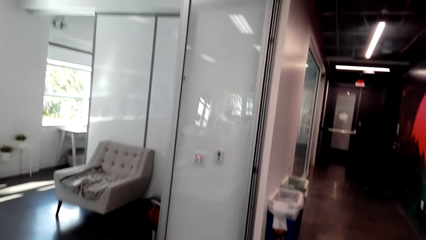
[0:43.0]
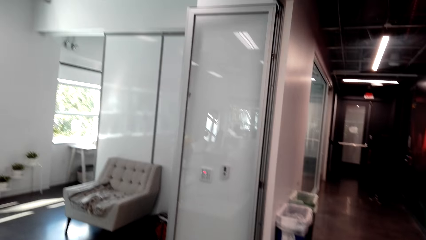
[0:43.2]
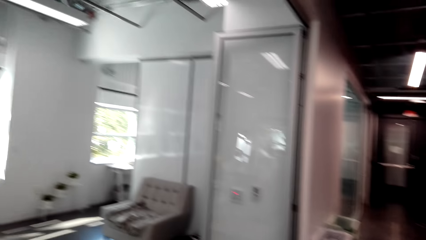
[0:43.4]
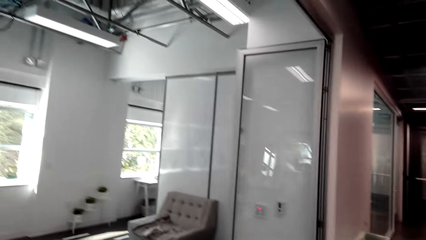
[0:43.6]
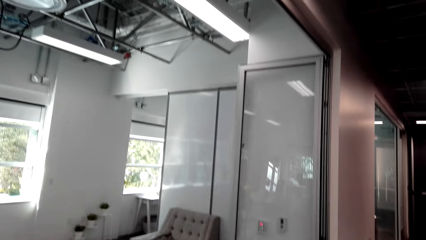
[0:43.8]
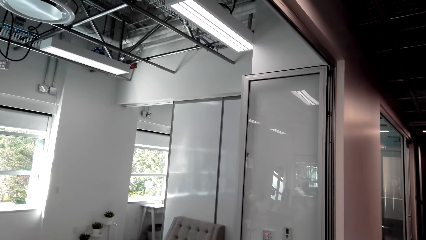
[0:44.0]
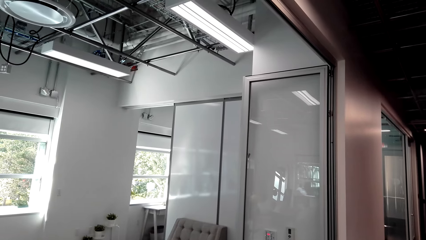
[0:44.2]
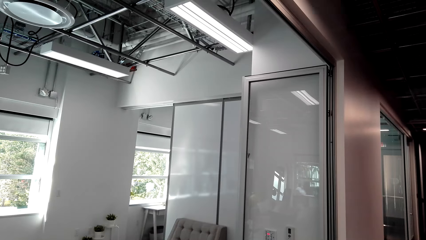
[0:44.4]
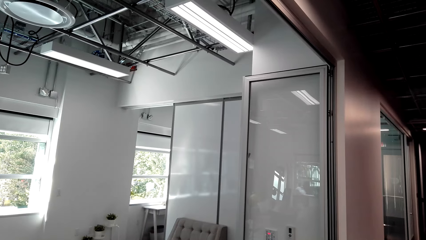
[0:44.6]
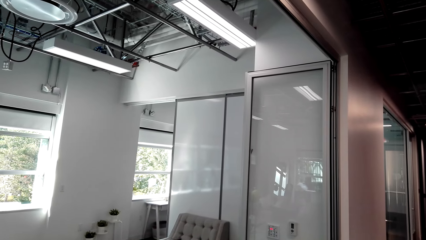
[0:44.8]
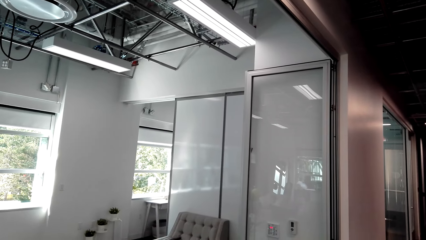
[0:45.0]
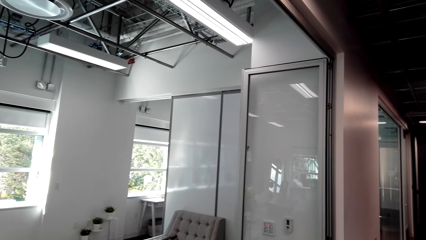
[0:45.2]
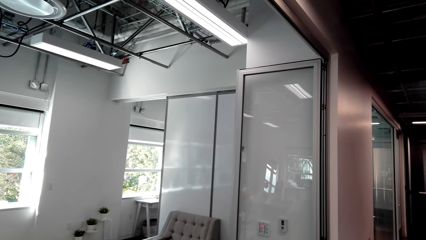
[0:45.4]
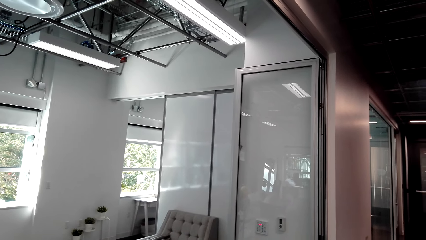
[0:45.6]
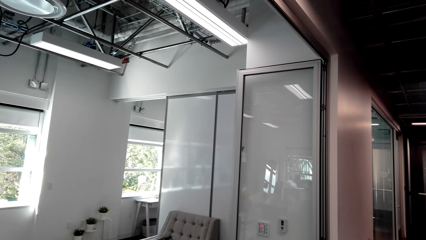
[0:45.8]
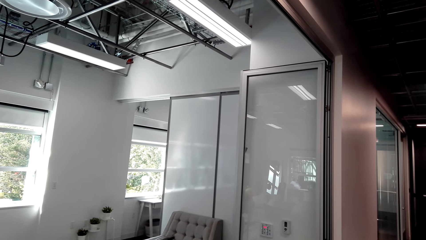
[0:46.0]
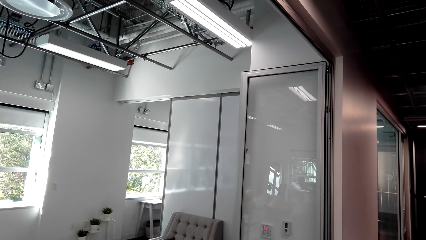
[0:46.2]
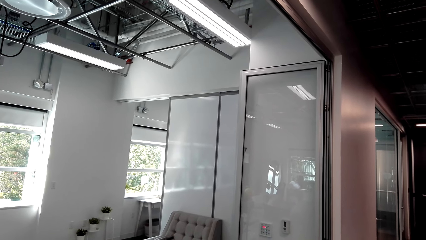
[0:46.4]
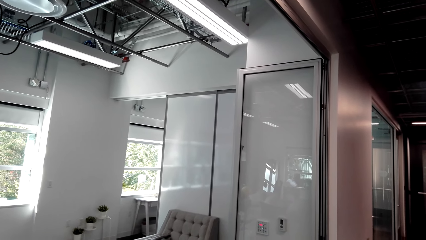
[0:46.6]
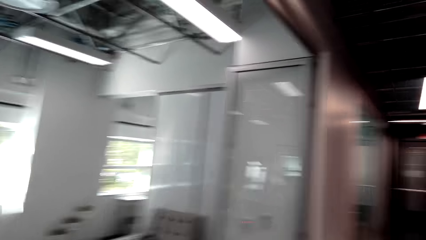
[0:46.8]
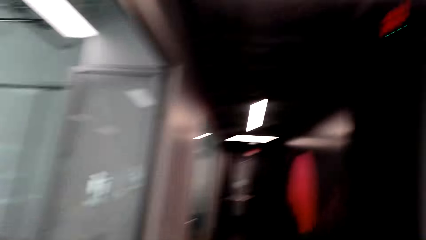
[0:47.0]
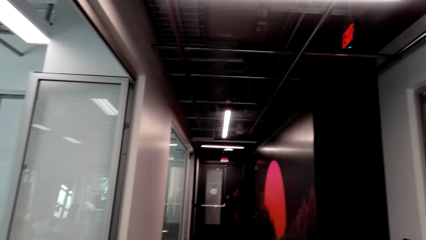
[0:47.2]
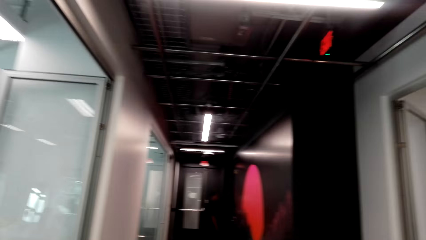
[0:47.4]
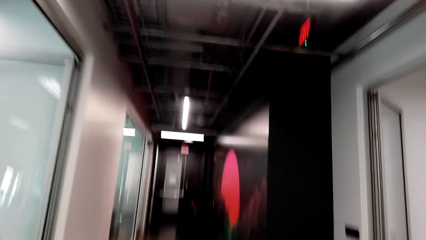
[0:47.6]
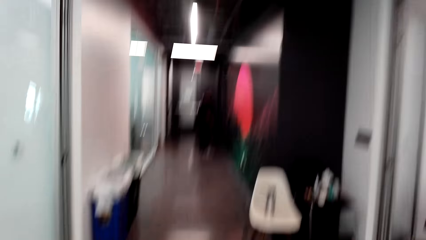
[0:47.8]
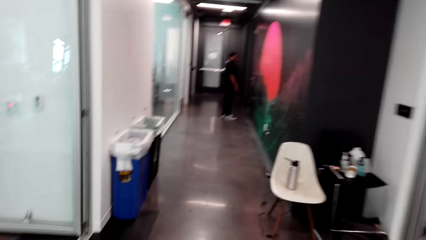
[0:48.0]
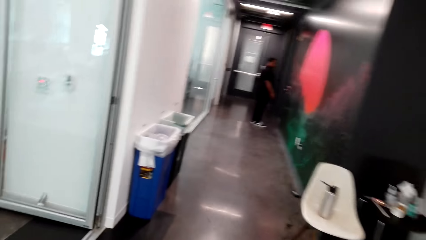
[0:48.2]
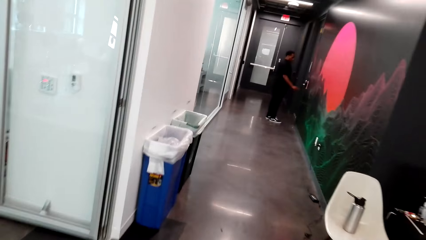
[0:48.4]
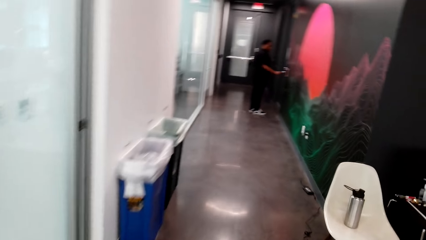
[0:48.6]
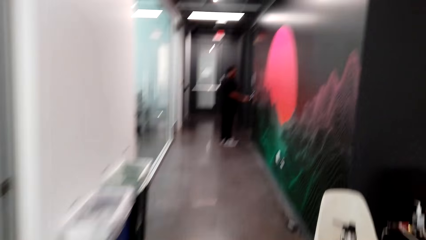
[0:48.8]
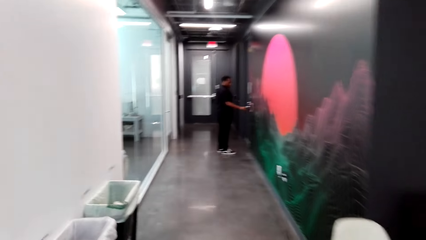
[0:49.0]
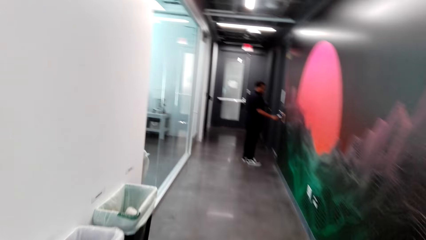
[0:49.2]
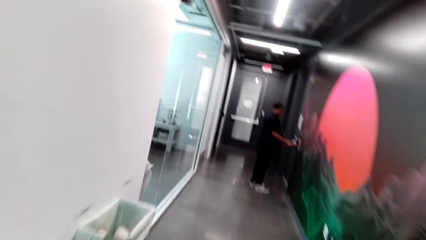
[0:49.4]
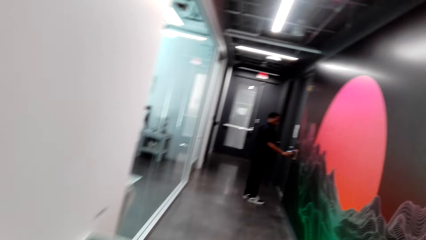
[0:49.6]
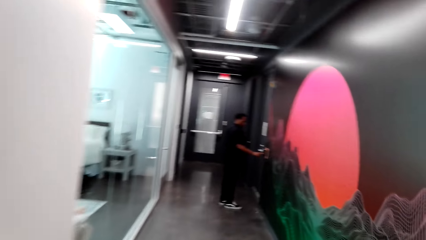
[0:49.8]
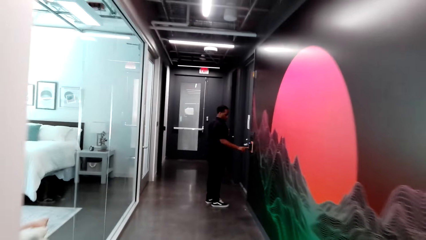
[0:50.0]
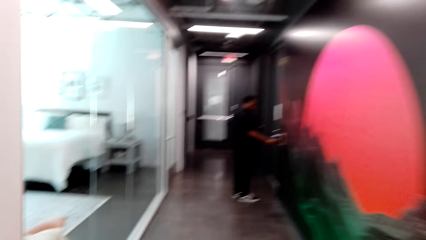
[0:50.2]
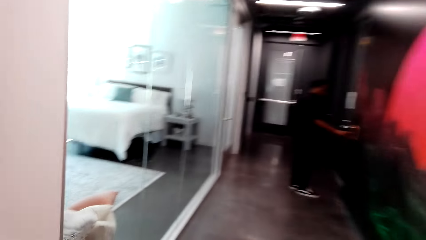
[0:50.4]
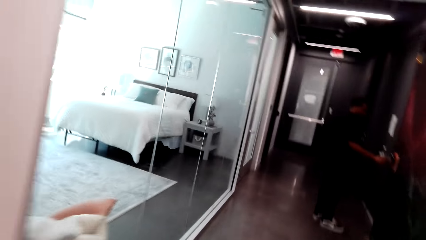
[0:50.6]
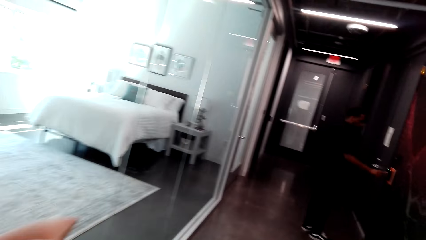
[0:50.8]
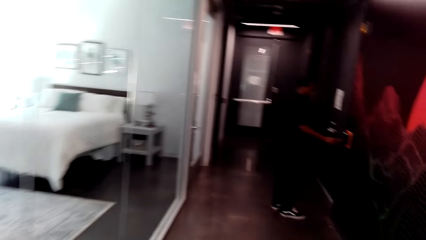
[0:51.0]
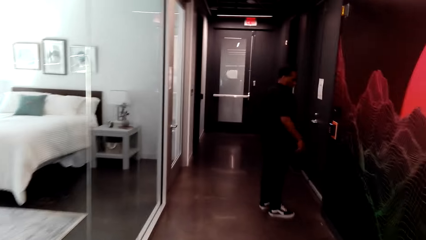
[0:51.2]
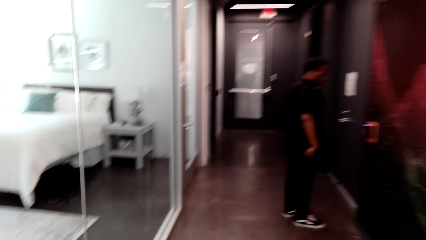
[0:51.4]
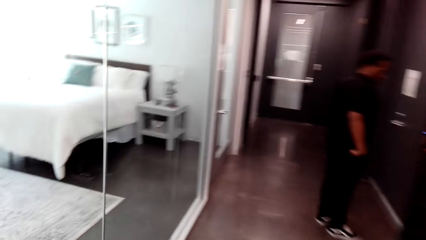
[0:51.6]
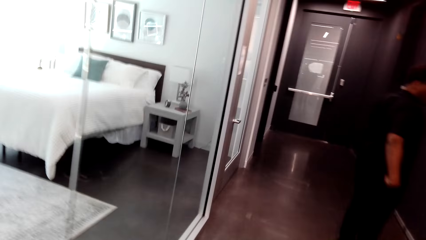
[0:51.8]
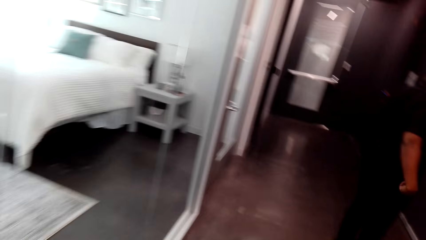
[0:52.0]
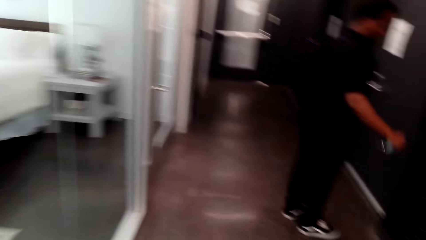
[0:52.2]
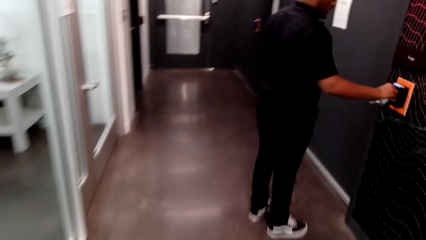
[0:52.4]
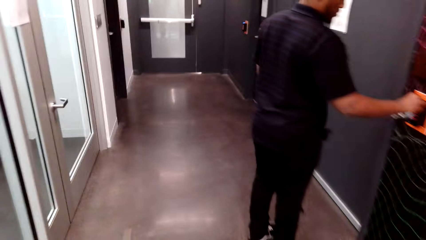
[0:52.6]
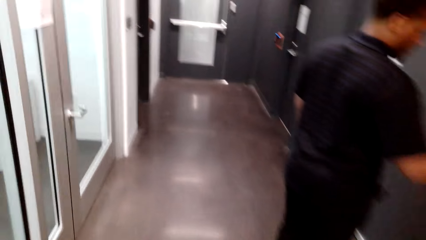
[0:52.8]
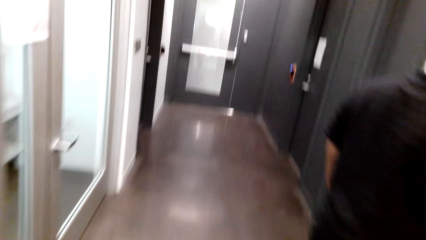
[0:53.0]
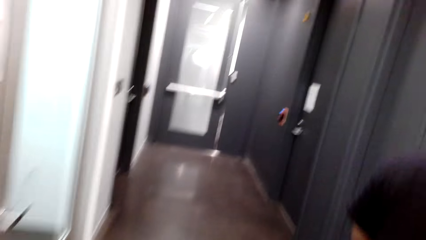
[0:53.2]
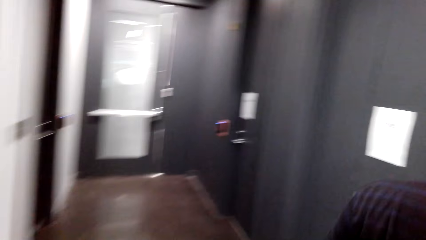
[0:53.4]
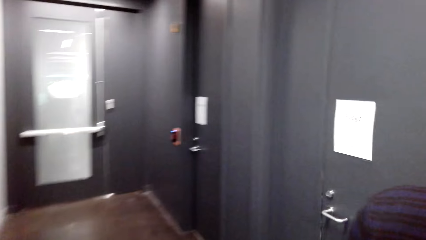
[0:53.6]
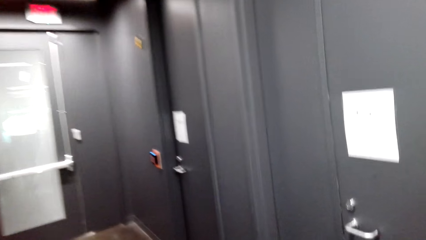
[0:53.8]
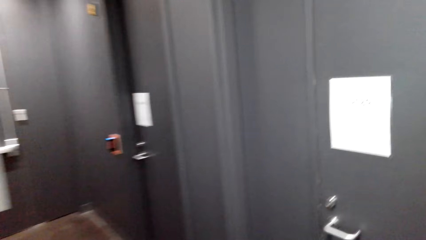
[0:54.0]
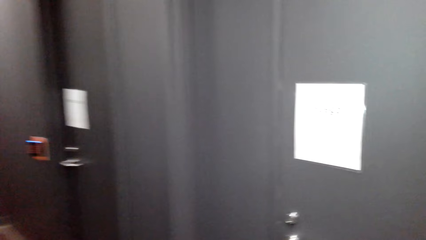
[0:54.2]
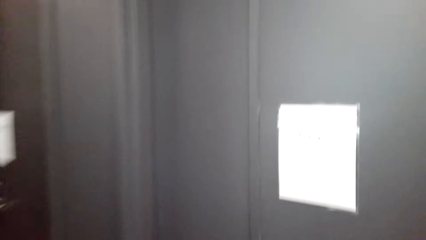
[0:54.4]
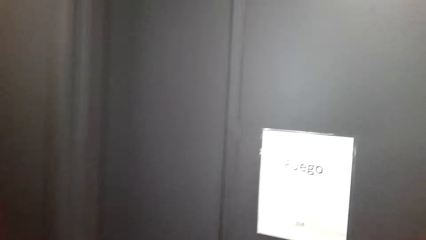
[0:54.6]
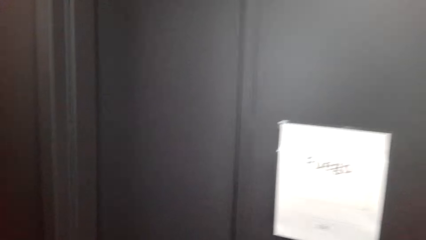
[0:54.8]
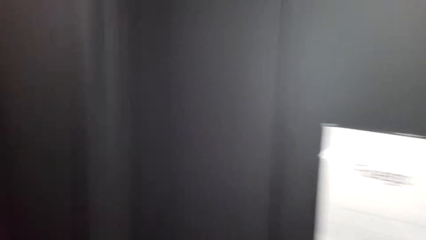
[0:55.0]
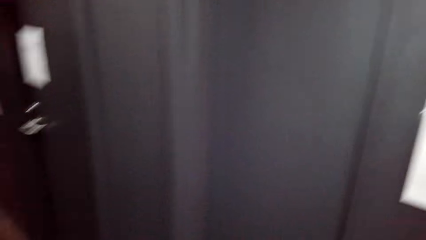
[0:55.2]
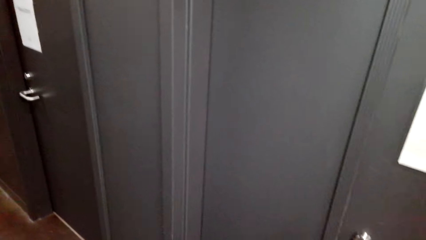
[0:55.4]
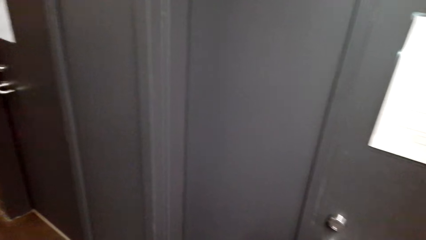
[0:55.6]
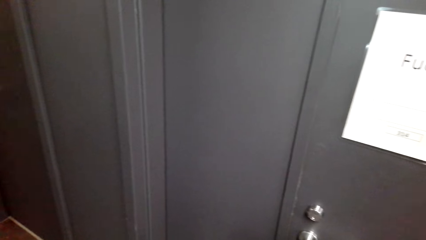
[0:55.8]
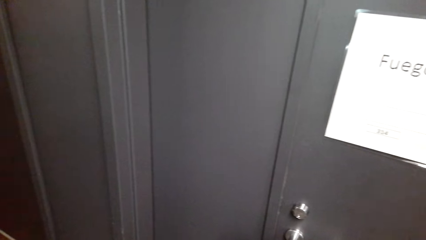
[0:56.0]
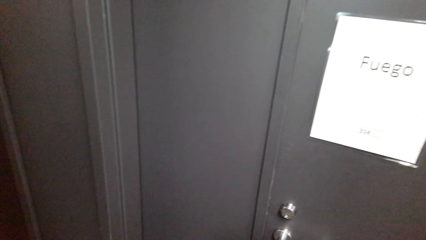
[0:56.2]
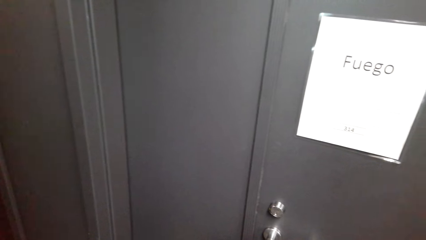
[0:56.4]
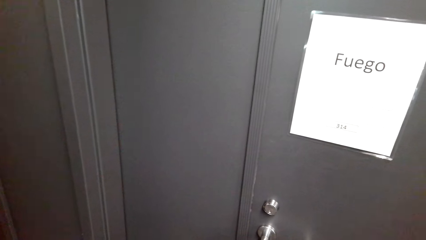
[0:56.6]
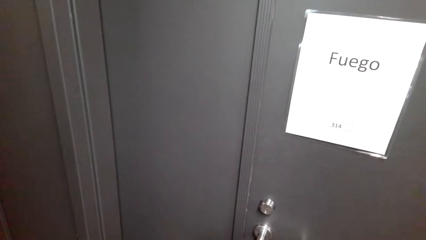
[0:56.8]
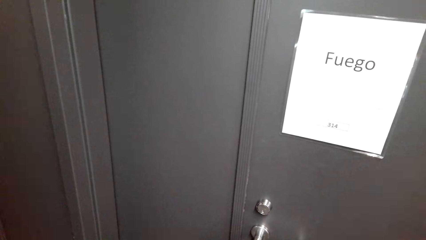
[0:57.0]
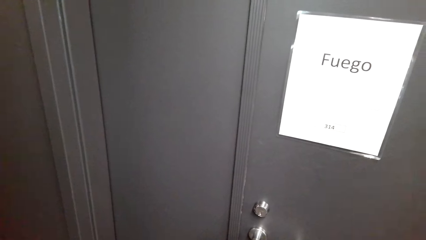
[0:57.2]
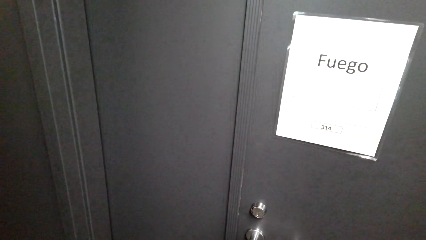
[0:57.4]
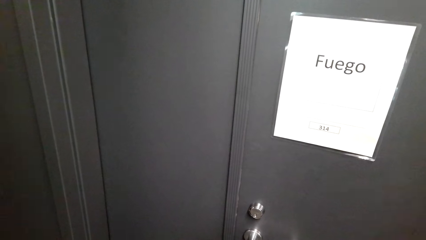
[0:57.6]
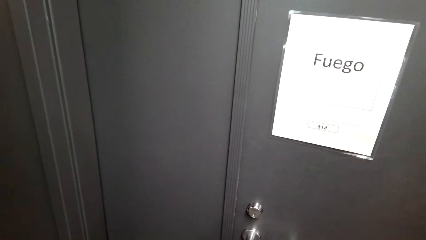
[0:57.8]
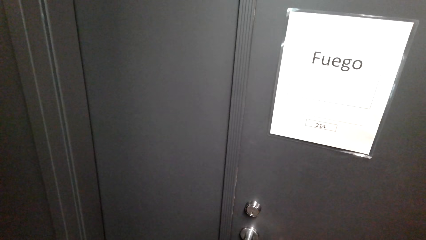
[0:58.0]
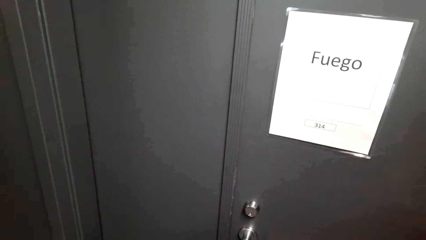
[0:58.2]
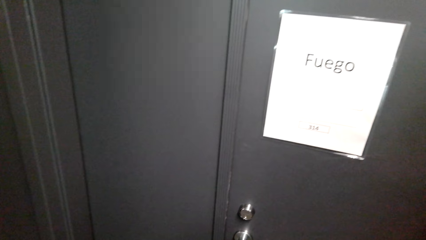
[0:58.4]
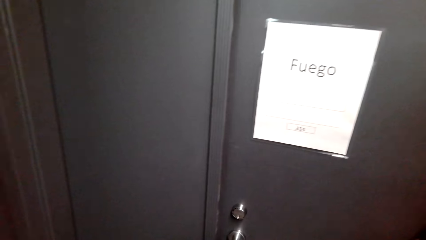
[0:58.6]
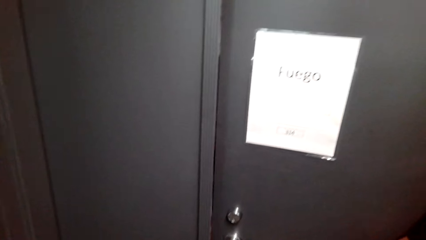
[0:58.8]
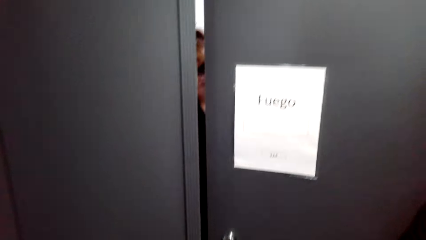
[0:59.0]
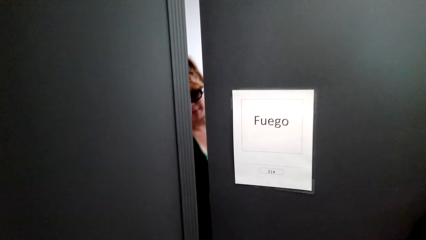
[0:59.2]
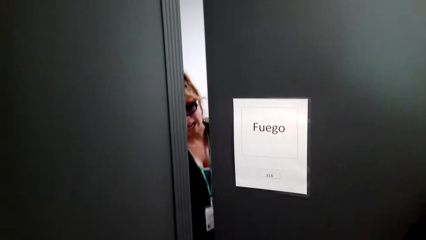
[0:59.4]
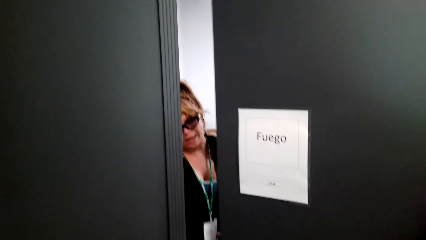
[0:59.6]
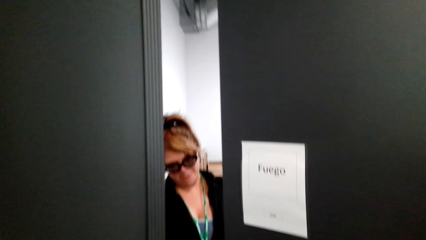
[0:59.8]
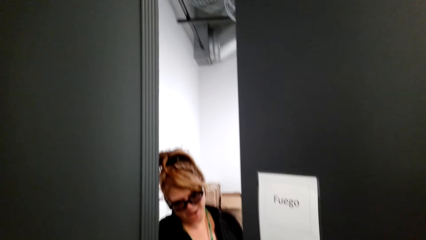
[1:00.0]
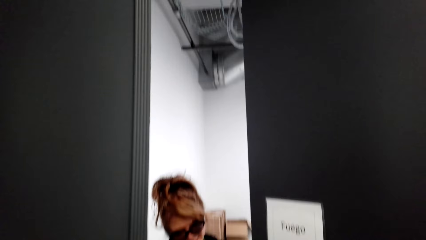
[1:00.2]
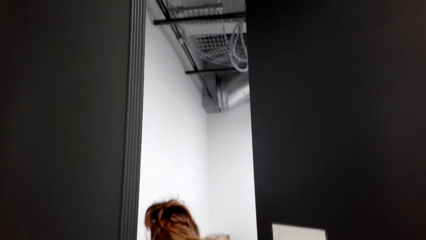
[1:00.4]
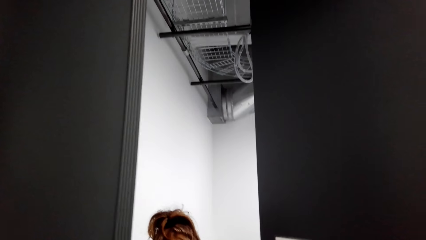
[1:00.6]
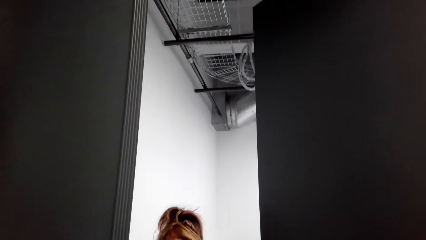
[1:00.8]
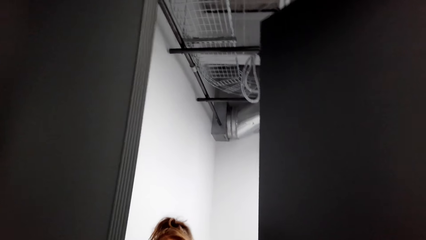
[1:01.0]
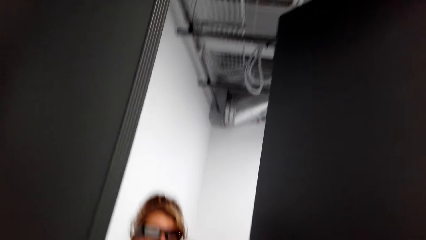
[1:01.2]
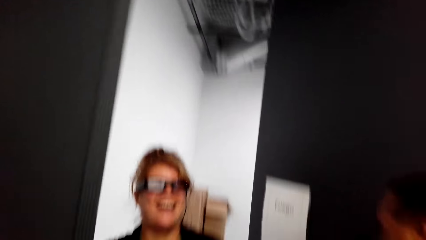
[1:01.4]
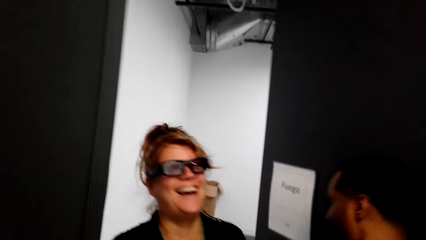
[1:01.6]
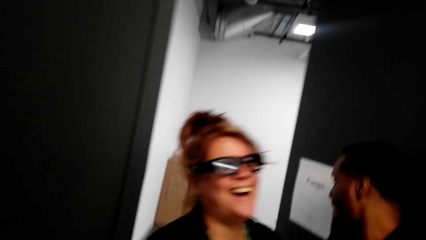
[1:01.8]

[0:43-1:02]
A person opens the door. The camera wearer walks around. They look around the room. The person walks around and touches the lock. The camera wearer looks around. A woman opens the door.
